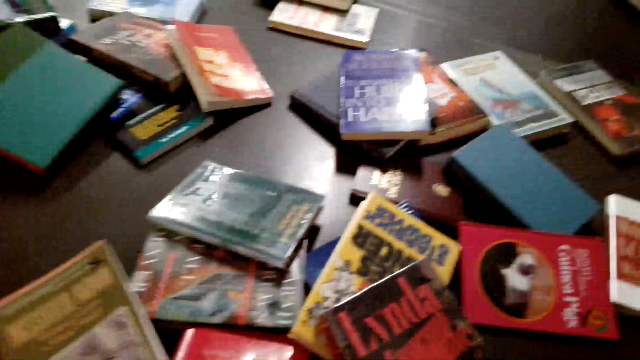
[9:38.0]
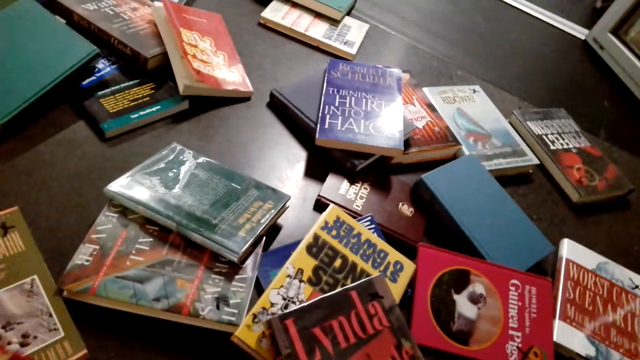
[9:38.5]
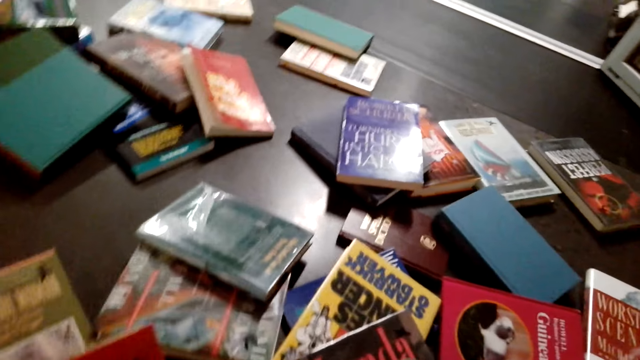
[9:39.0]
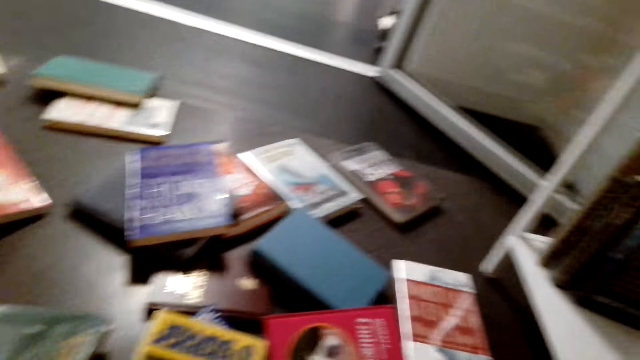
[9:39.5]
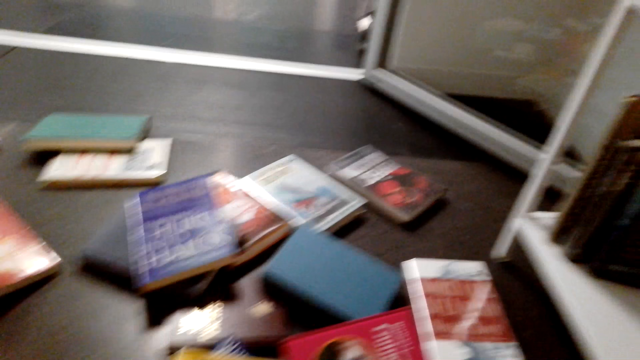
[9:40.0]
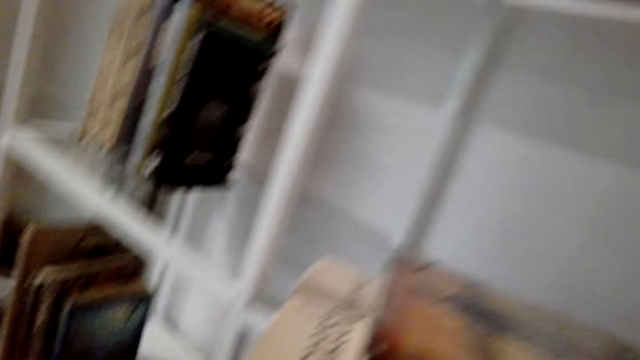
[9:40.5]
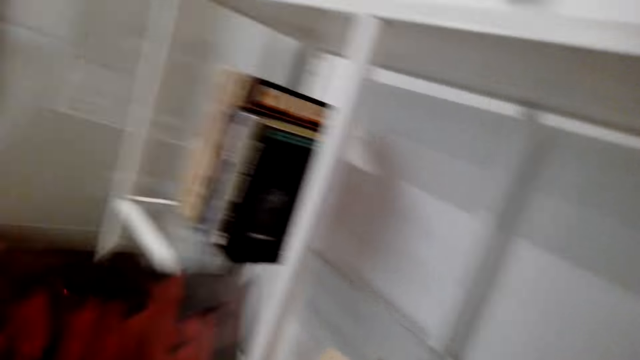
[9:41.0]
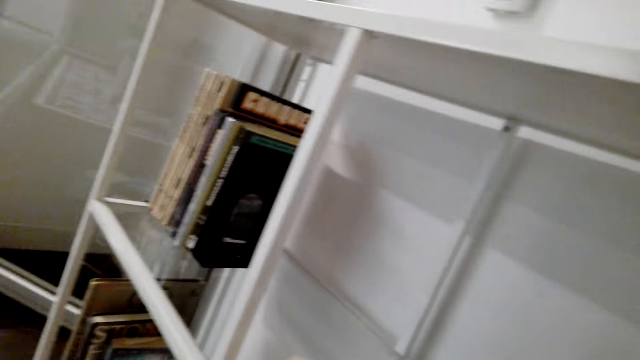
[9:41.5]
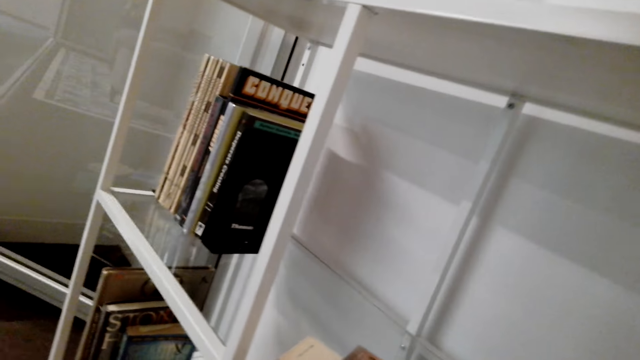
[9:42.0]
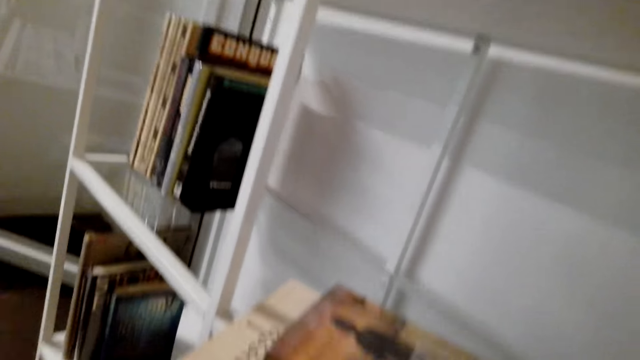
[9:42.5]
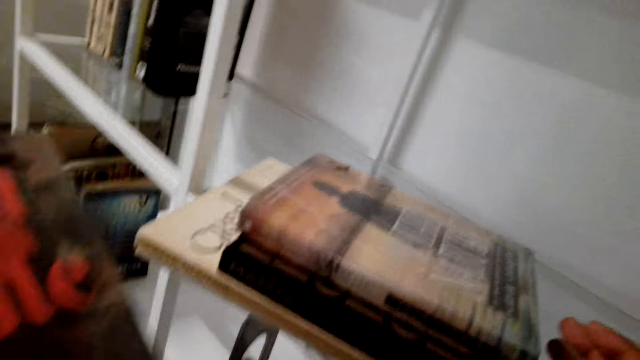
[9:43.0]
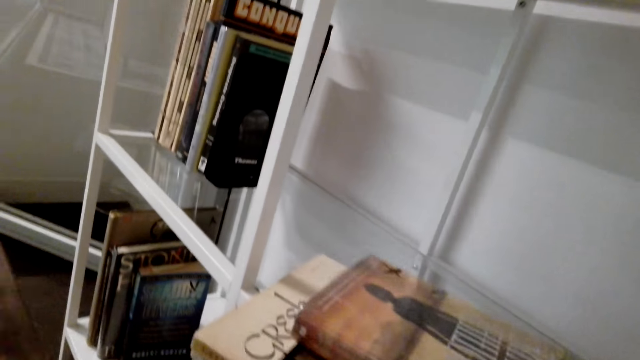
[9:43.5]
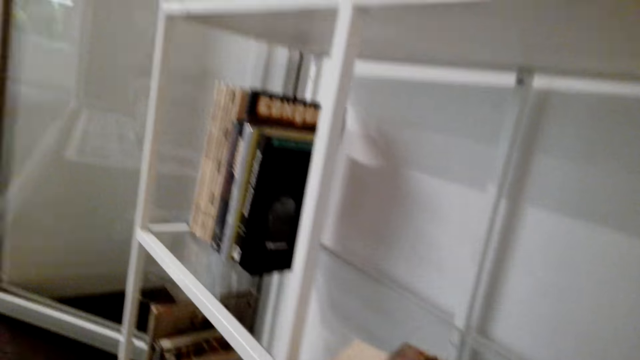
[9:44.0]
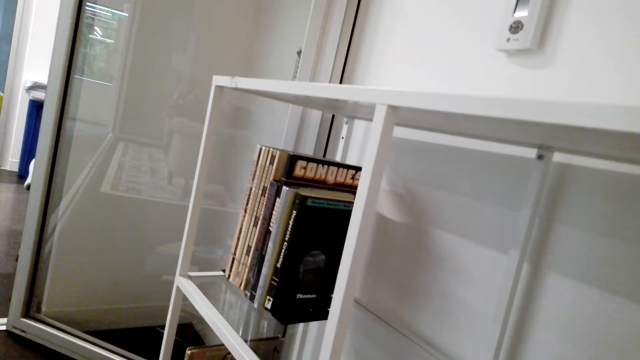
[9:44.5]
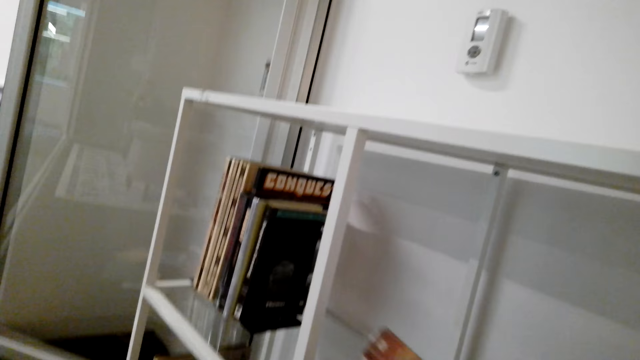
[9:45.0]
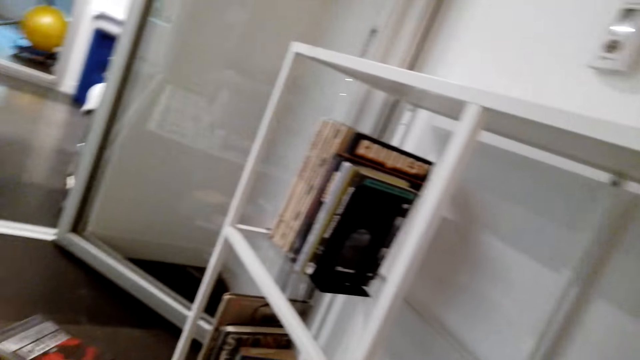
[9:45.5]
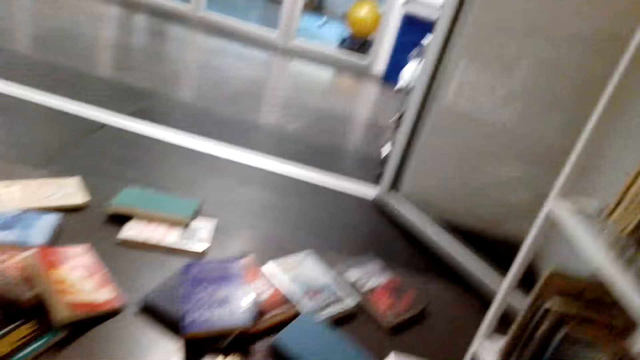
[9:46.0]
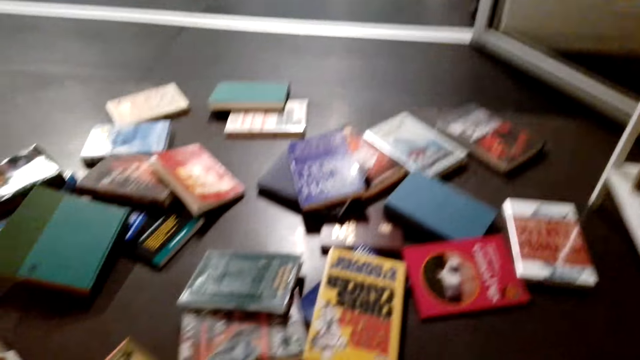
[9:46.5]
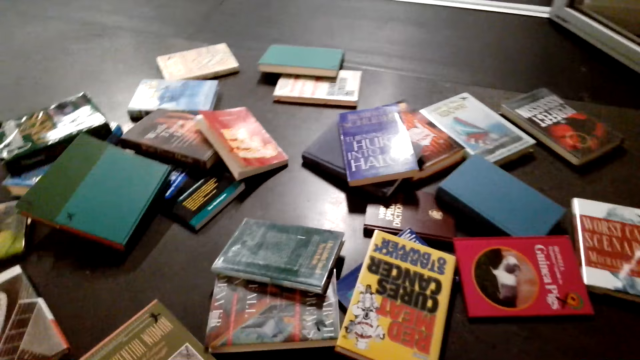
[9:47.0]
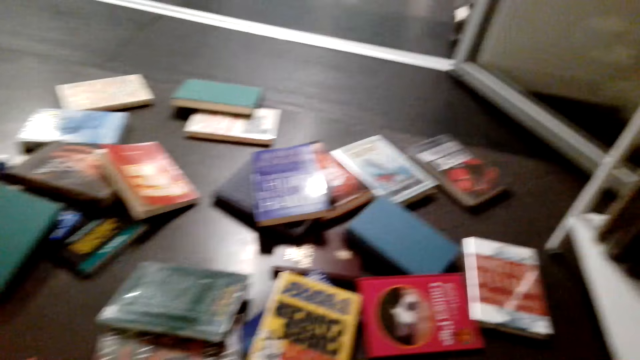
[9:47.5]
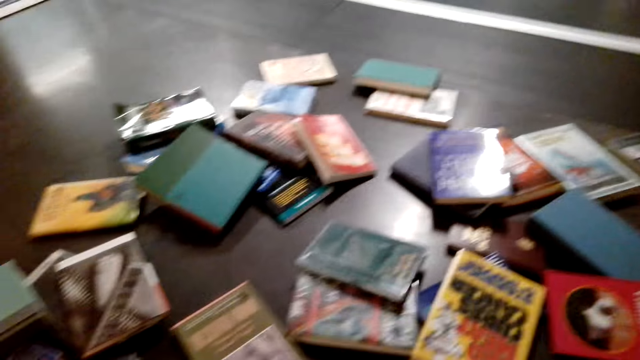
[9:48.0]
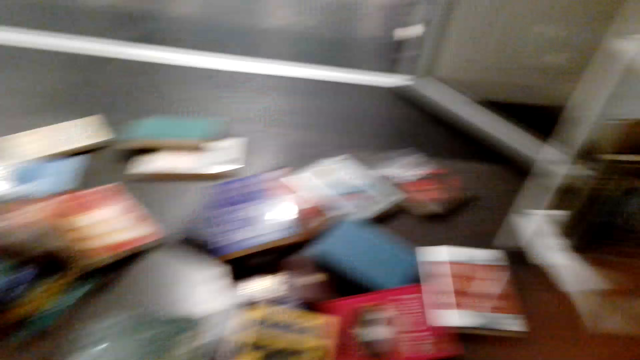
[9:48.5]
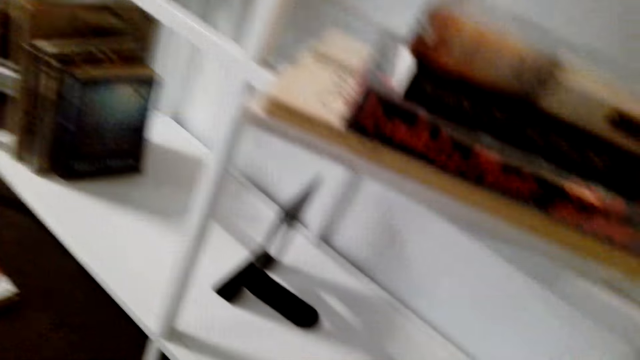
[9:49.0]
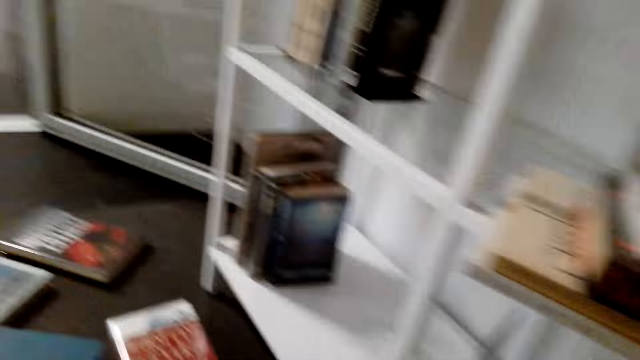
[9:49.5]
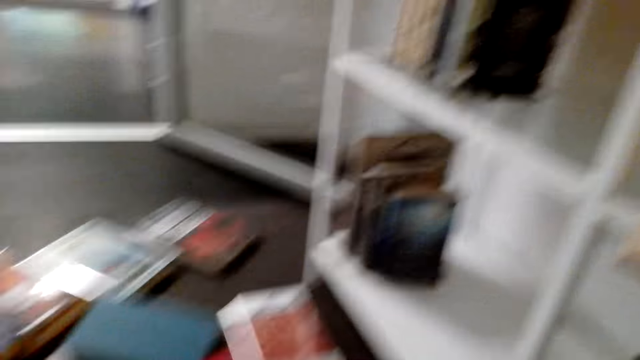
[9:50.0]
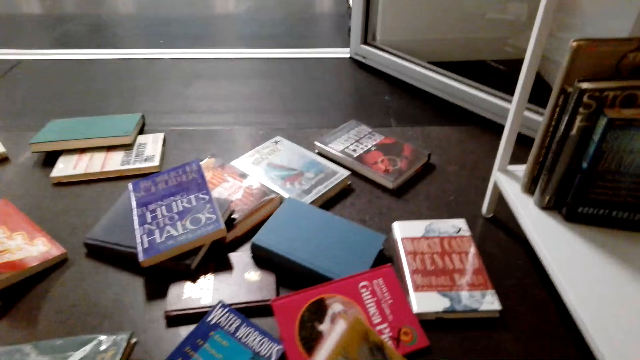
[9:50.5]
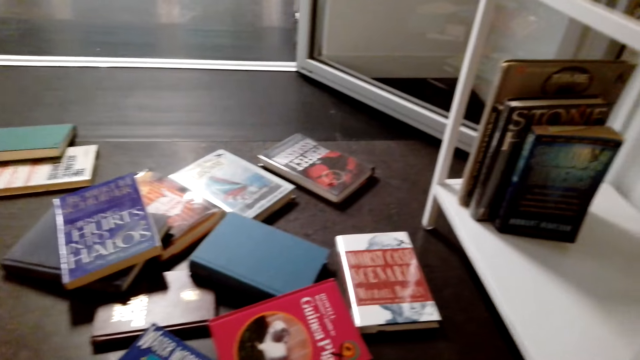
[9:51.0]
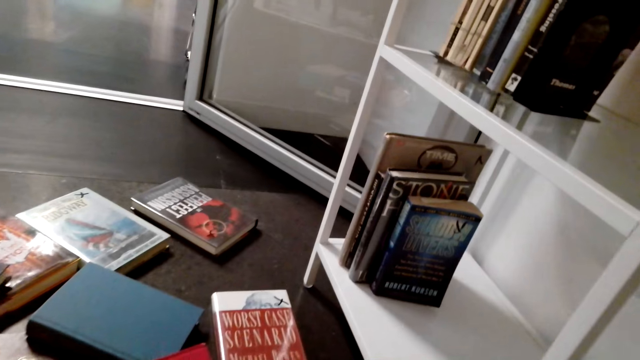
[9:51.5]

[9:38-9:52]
The camera wearer takes more novels on the floor. They look around. They hold a book. They look at the books on the floor.

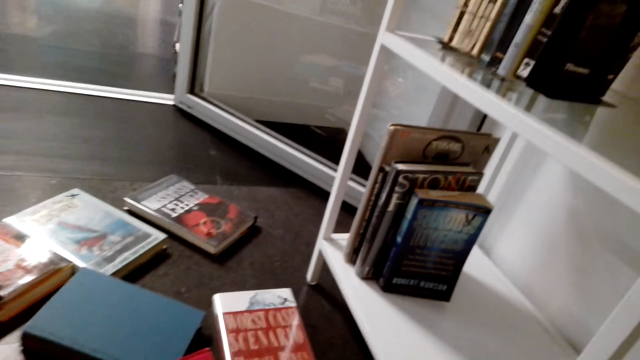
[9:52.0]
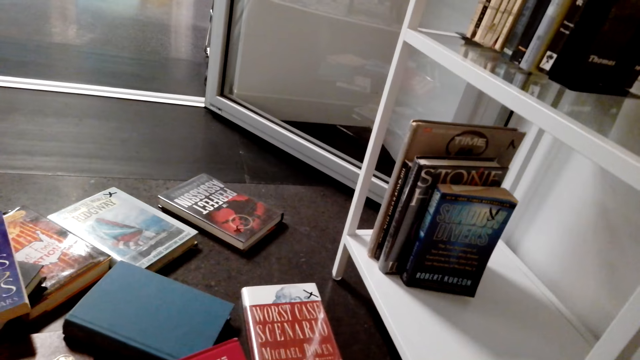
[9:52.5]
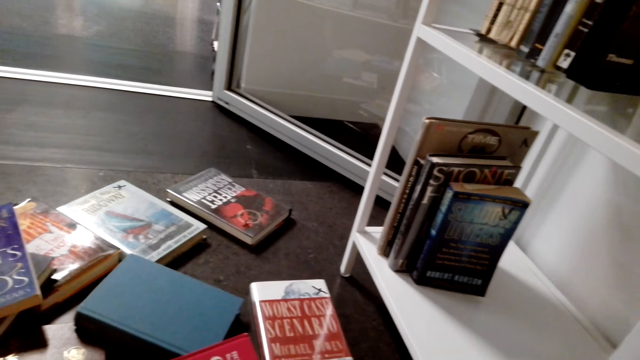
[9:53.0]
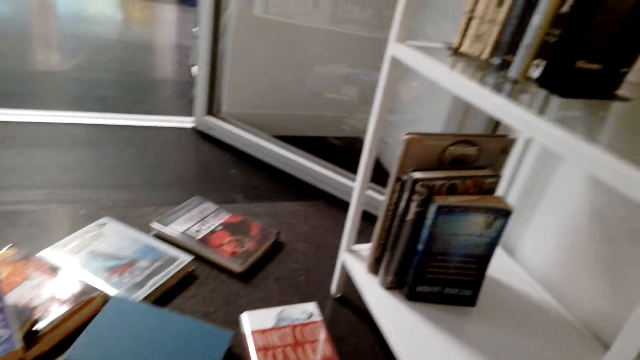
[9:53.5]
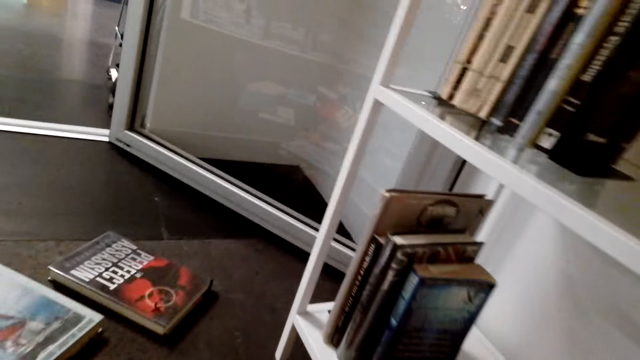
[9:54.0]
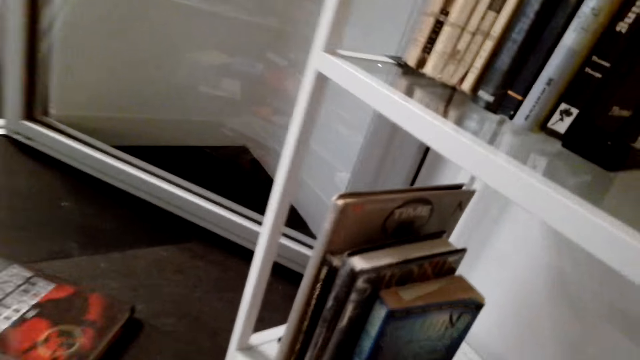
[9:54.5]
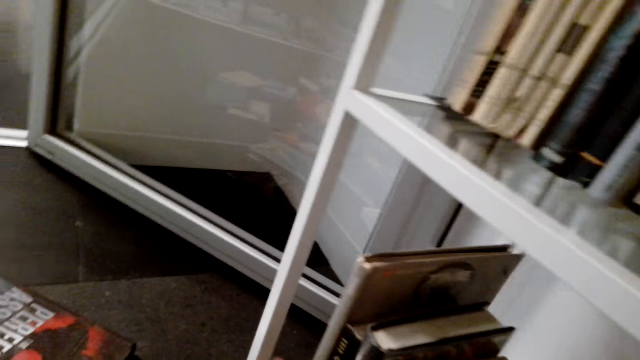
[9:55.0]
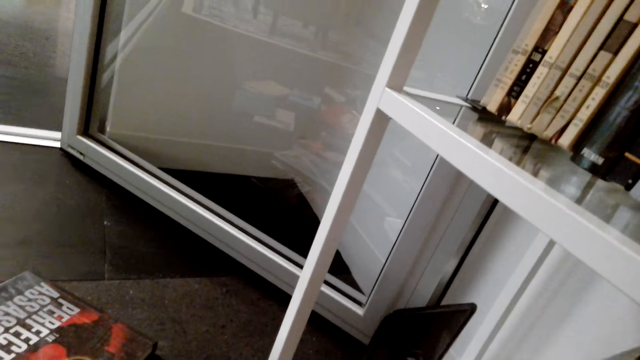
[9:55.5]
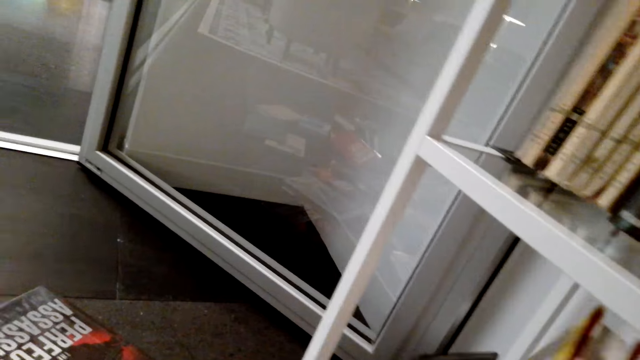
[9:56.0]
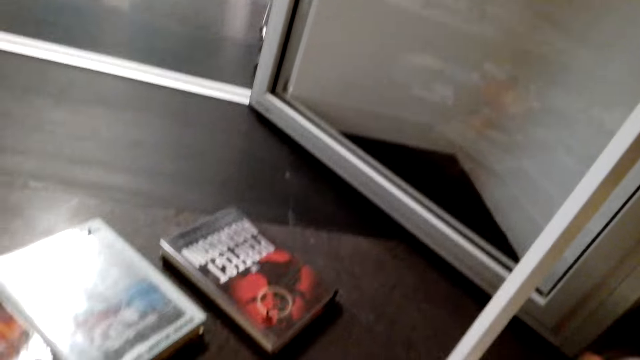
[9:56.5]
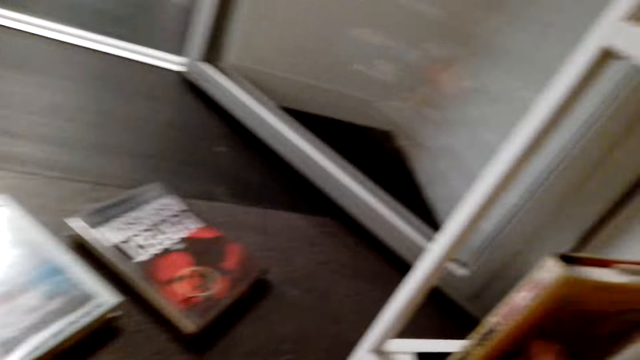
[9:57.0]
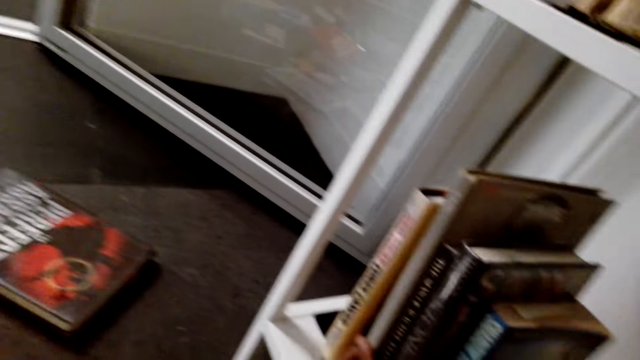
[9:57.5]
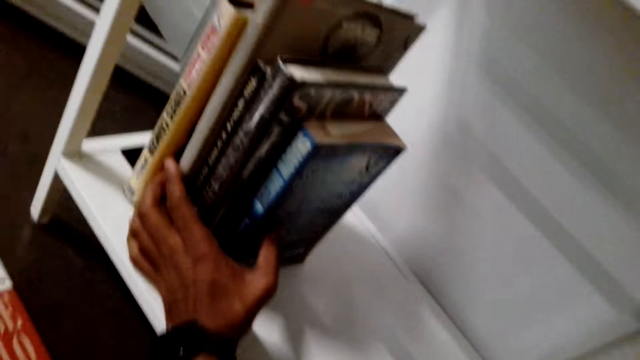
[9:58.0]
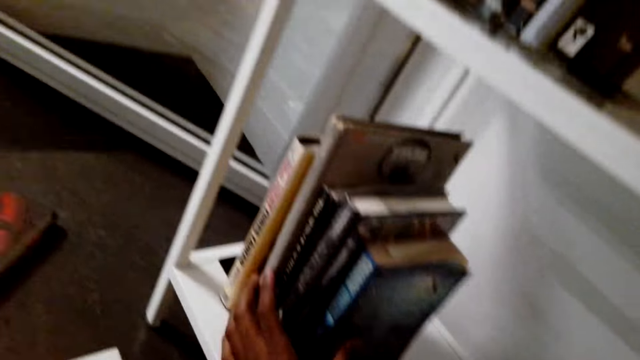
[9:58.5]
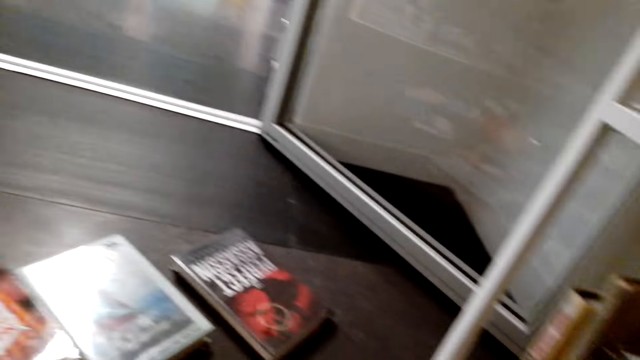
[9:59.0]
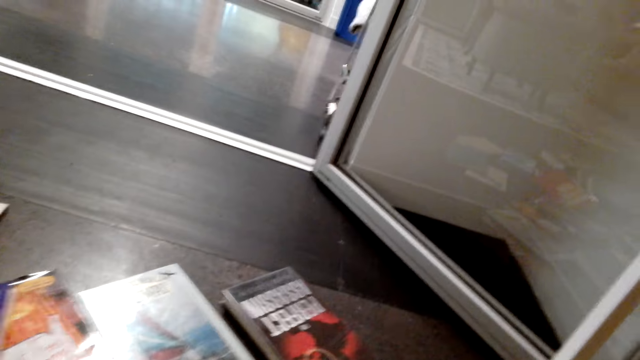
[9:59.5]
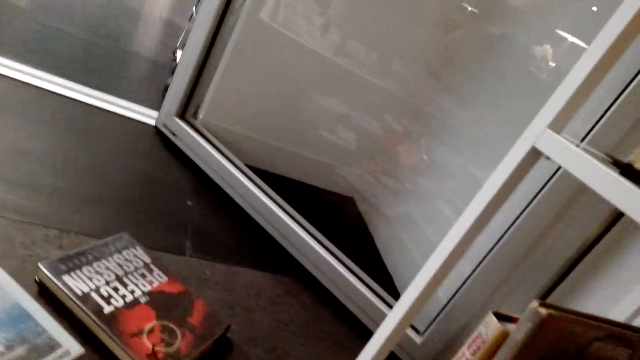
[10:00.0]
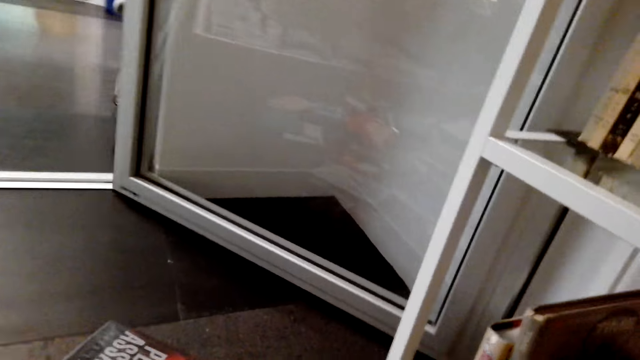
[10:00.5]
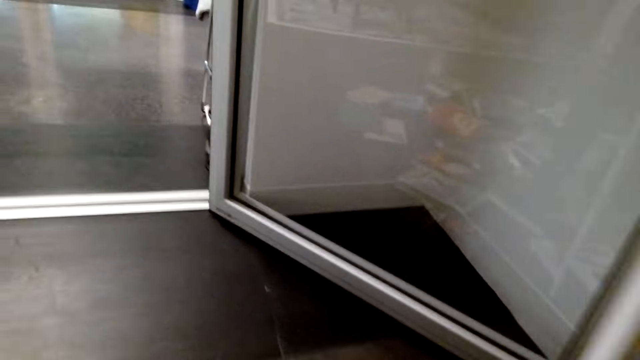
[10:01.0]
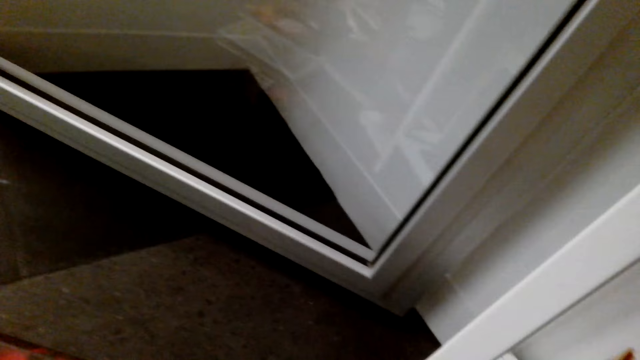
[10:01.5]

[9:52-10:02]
The camera wearer looks at the books on the shelf. They arrange novels in the cabinet. They put a book on the shelf.
